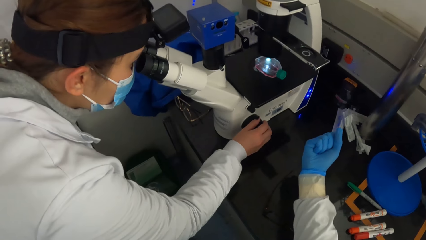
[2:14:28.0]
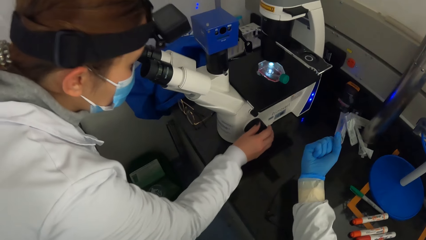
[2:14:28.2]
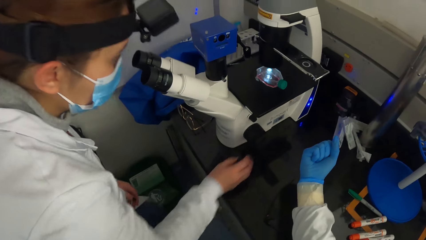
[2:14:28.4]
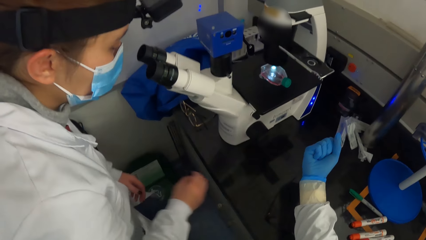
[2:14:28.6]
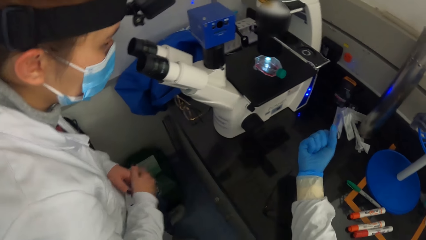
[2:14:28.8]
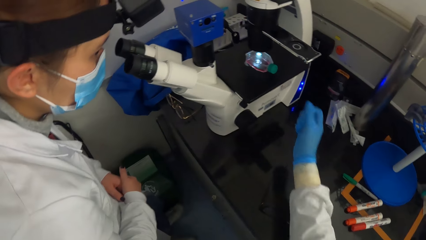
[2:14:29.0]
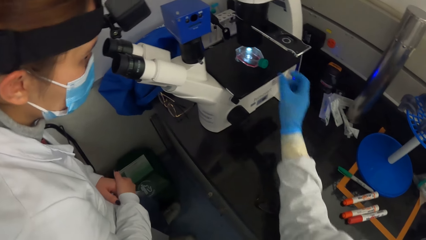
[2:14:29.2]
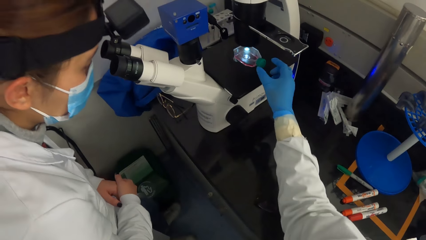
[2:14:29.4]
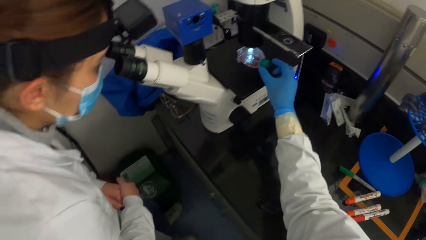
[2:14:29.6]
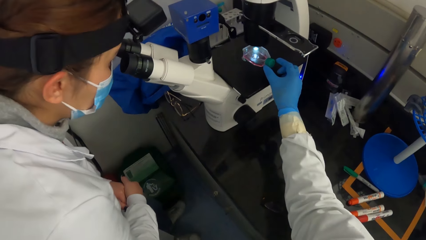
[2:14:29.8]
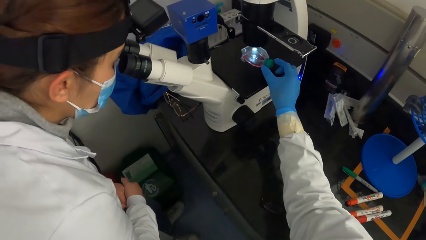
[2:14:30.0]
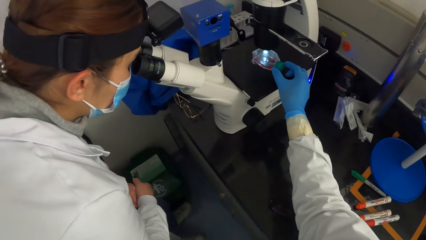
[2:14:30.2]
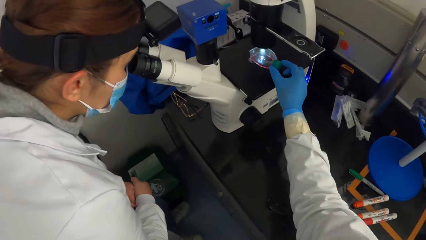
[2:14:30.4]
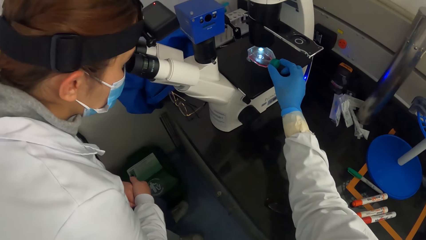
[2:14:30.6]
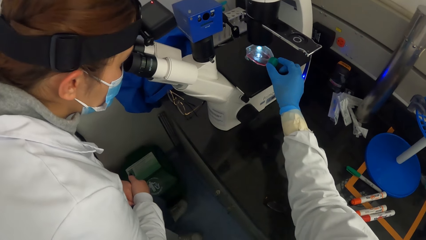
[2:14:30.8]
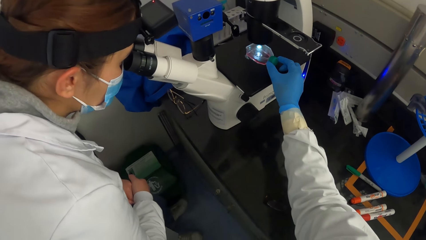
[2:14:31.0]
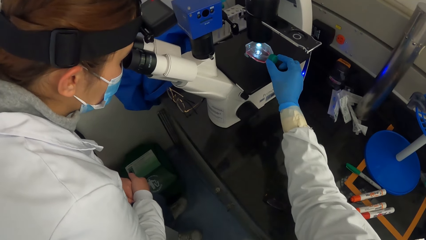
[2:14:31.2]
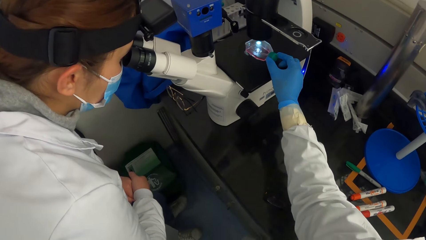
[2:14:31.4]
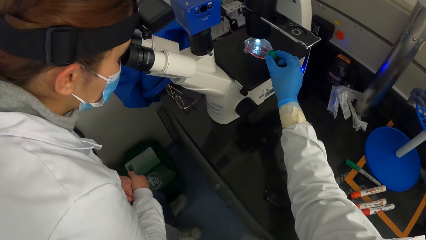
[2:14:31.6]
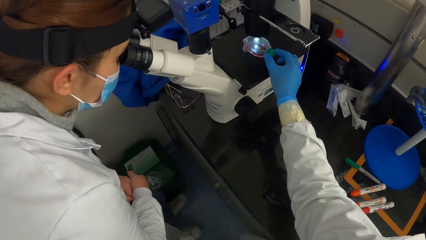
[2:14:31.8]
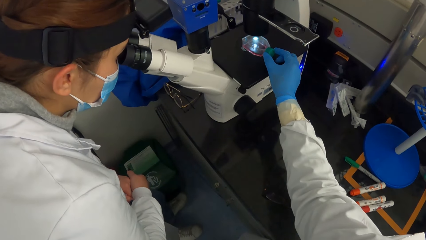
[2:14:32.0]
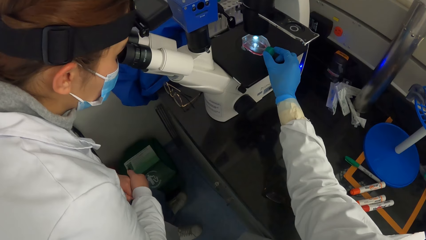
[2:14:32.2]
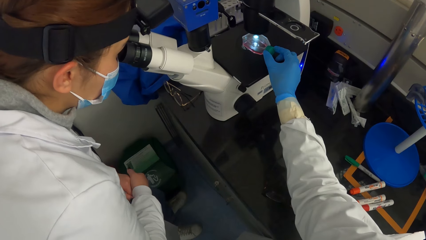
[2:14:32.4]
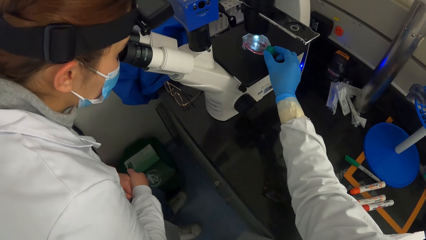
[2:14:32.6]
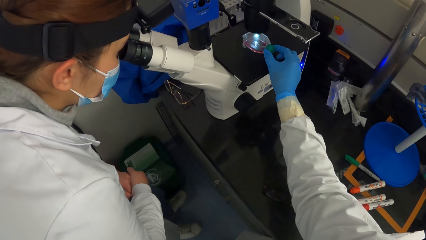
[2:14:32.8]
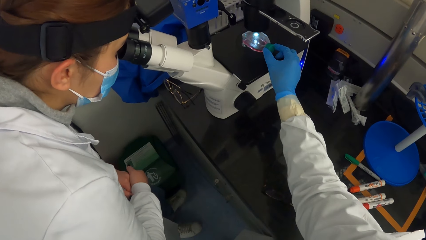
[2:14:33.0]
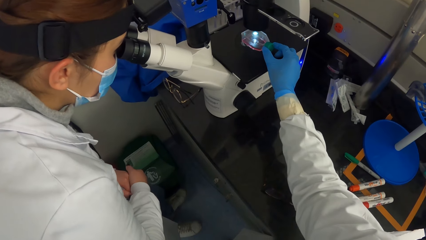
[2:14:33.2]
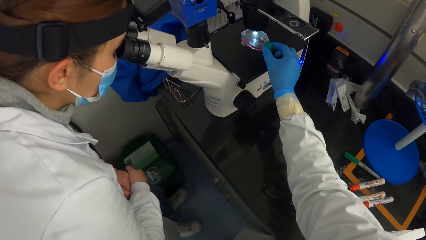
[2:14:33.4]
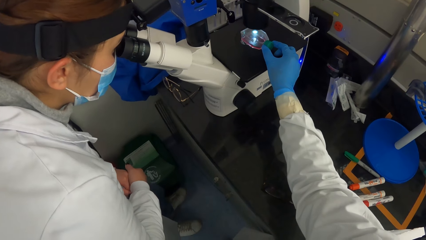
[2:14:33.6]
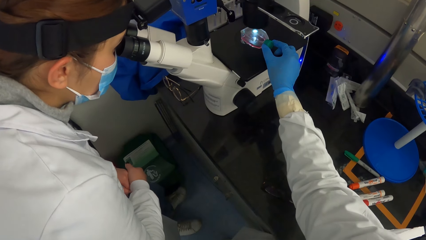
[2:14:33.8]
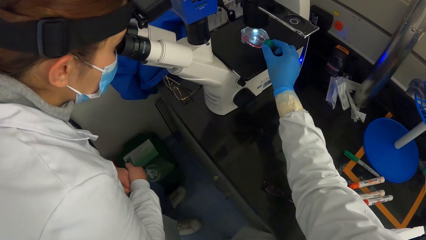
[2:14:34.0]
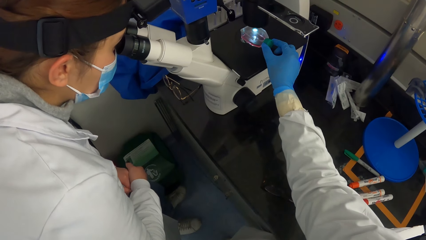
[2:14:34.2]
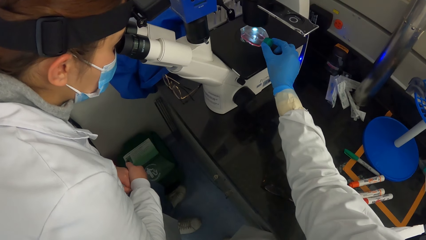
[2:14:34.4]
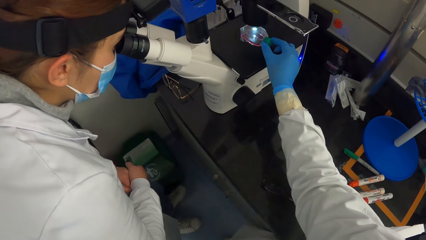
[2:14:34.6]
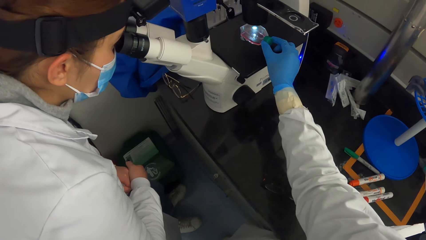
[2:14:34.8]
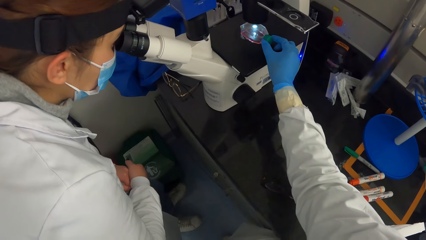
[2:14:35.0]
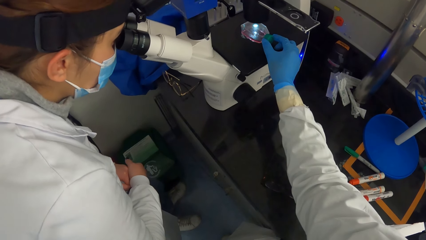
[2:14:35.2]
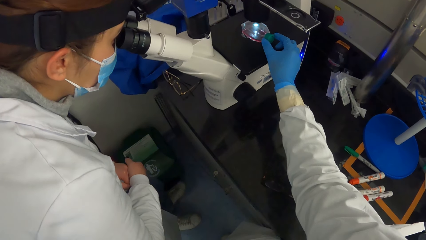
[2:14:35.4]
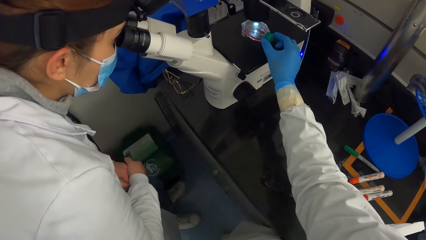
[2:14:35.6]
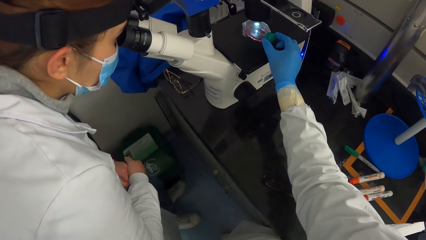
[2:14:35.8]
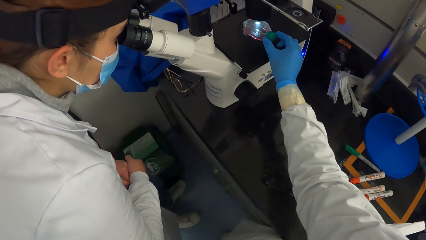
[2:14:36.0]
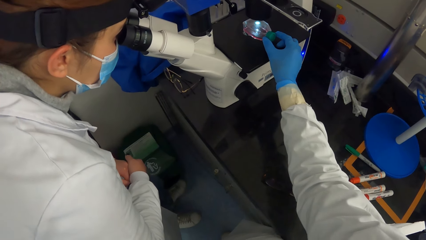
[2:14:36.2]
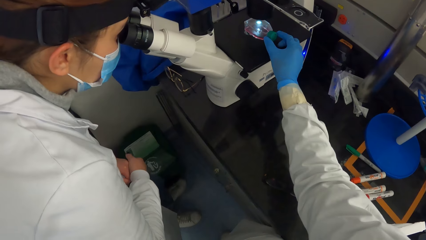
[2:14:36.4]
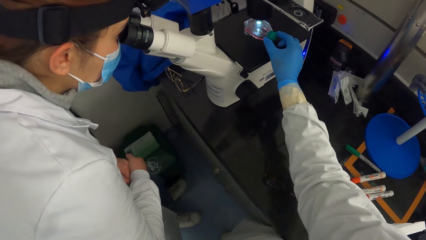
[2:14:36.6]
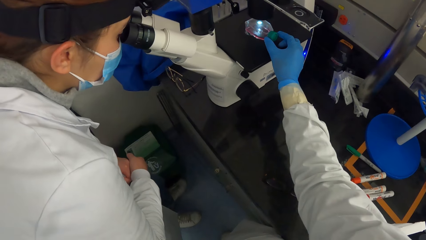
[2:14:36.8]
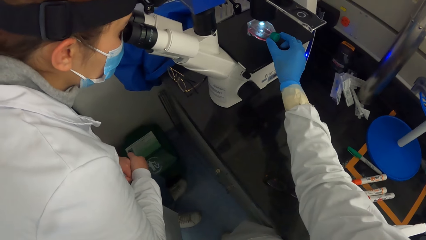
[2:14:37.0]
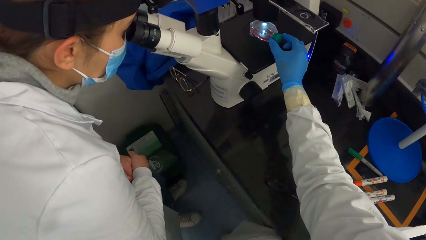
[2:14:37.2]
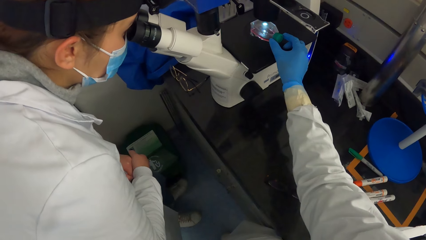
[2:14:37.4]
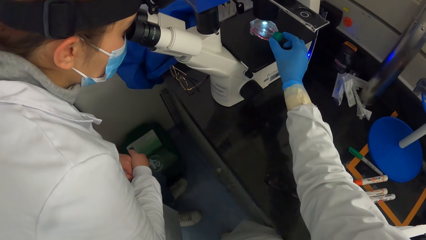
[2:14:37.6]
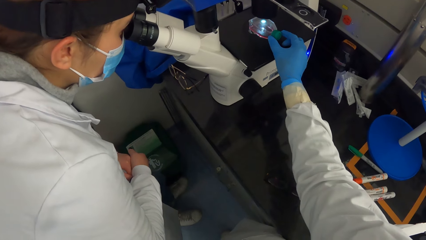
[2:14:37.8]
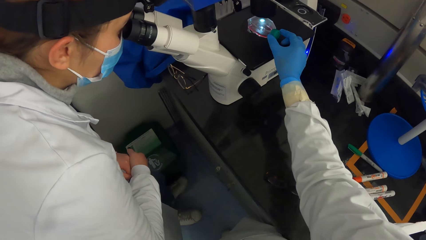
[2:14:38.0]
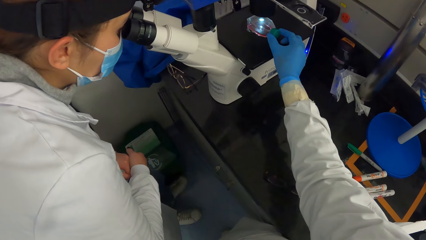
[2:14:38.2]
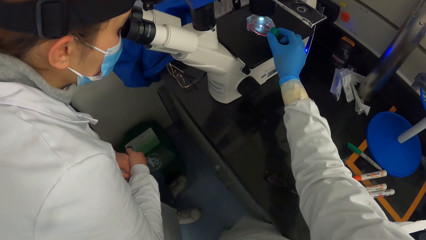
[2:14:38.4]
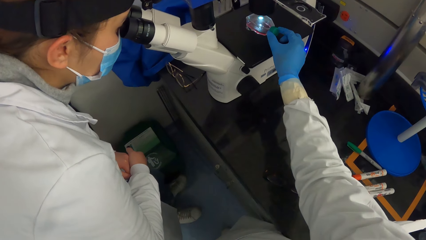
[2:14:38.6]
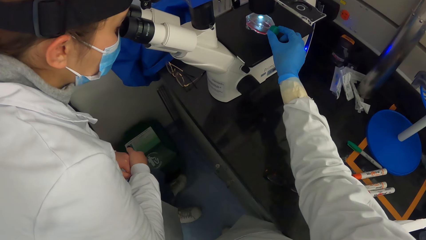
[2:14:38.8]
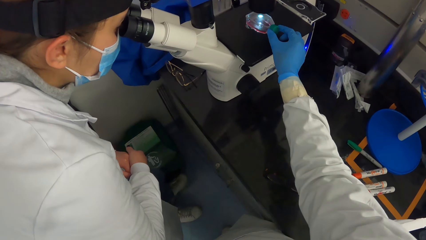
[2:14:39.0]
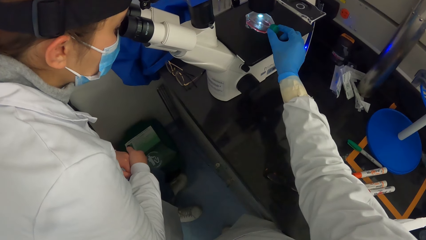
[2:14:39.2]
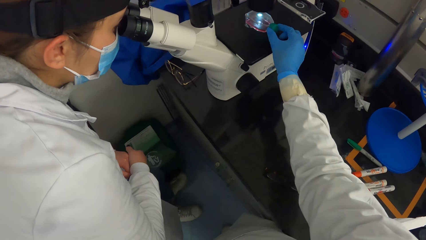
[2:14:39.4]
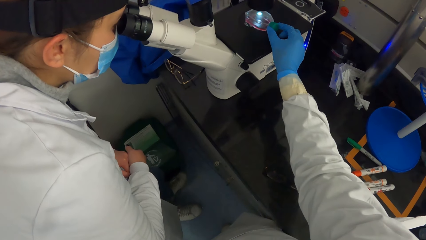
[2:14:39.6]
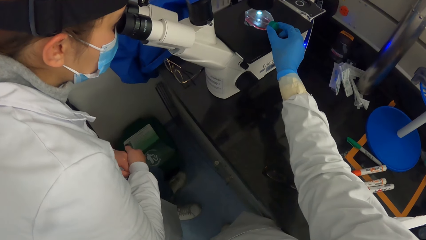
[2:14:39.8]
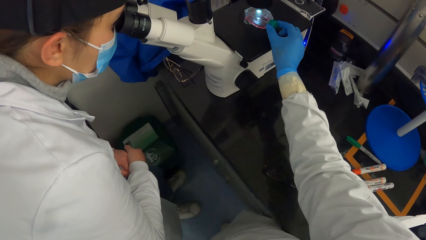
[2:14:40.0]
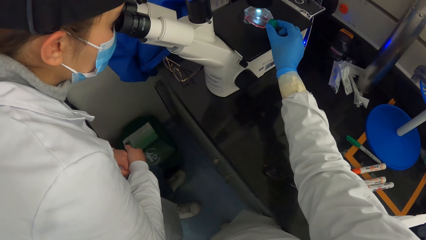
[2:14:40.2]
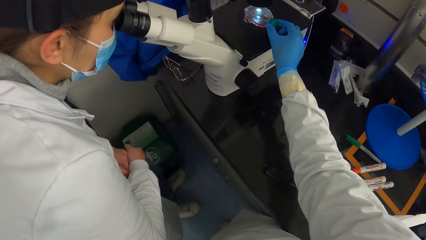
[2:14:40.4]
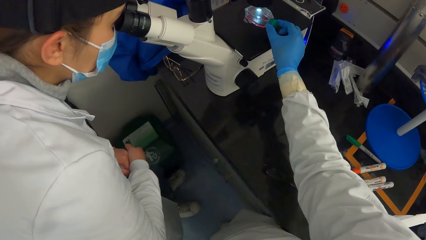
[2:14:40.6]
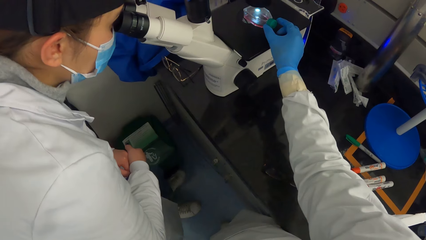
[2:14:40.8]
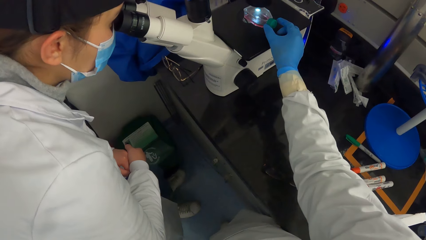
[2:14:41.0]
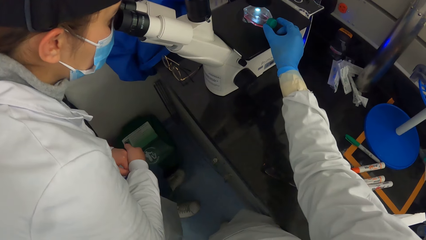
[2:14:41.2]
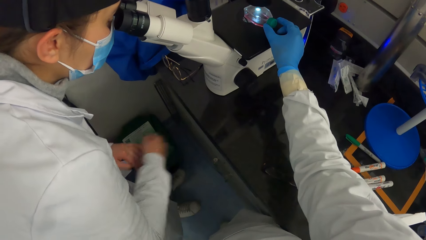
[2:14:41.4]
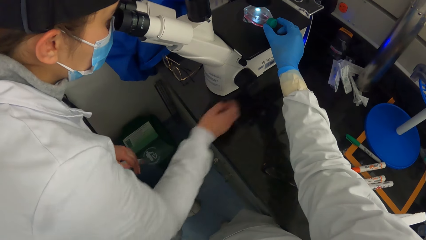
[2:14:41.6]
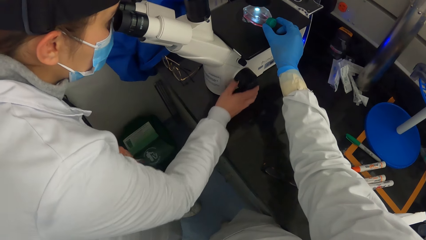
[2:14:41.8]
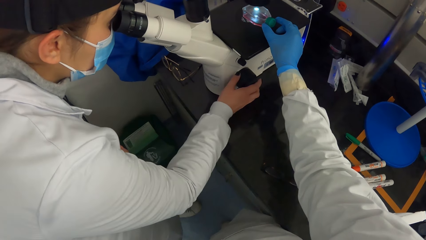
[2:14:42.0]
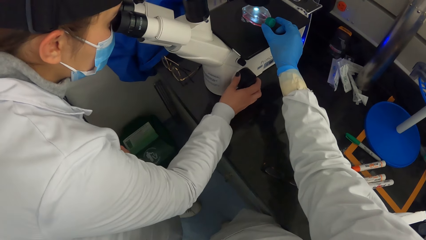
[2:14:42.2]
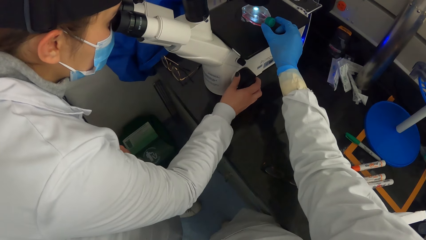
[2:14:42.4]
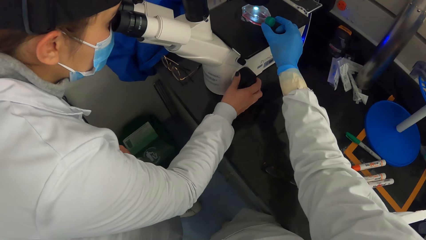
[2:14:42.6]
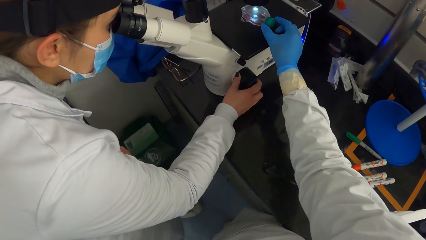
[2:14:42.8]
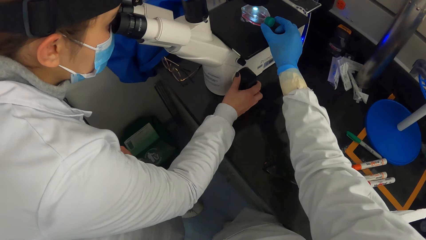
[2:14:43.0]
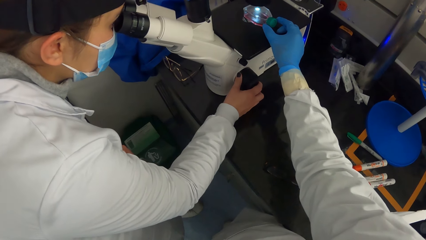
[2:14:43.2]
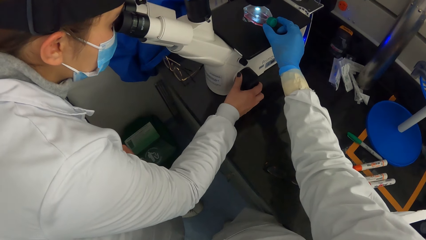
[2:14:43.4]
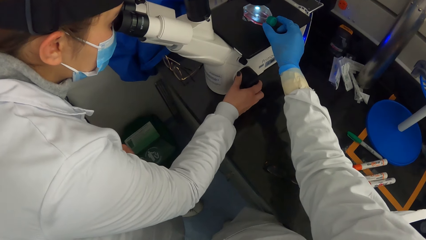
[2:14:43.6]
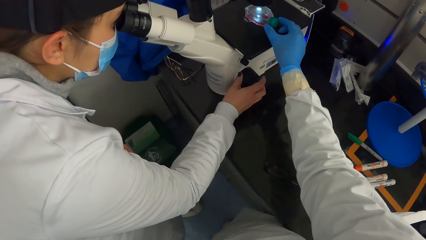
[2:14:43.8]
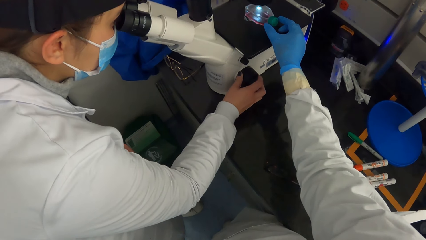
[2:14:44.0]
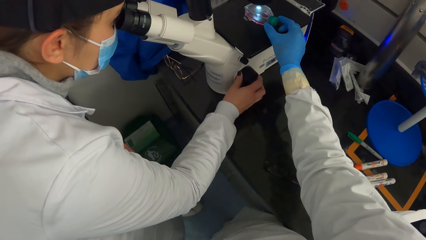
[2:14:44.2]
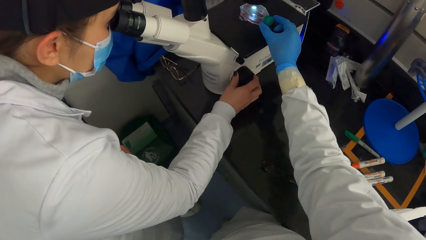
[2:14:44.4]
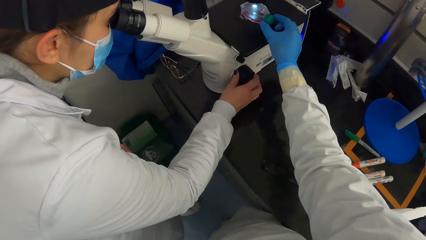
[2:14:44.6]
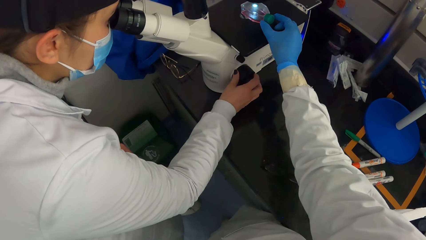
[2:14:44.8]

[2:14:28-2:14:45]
The camera wearer adjusts the sample dish on the stage of the microscope with her right hand. She holds something on the microscope. The woman adjusts the coarse focus of the microscope with her right hand.
